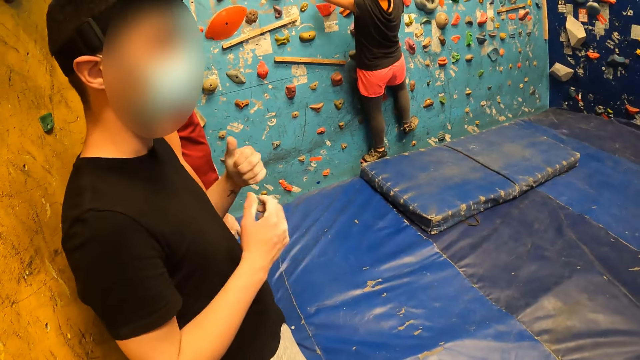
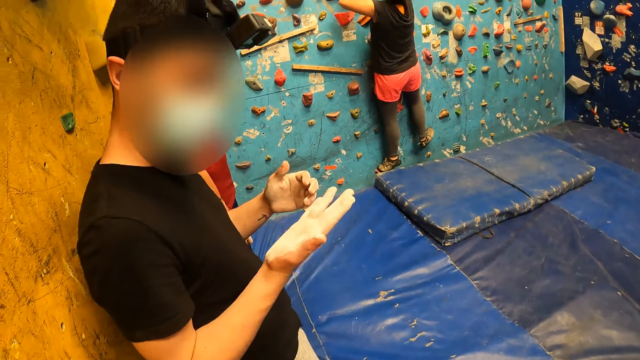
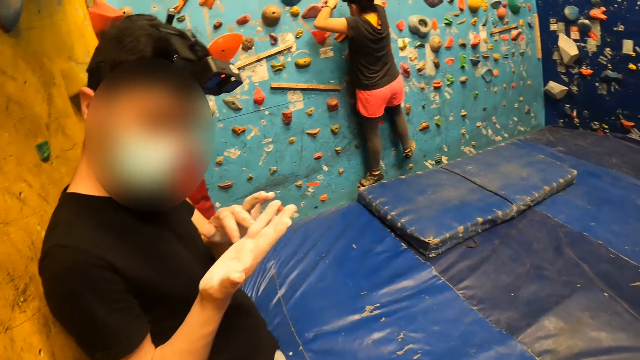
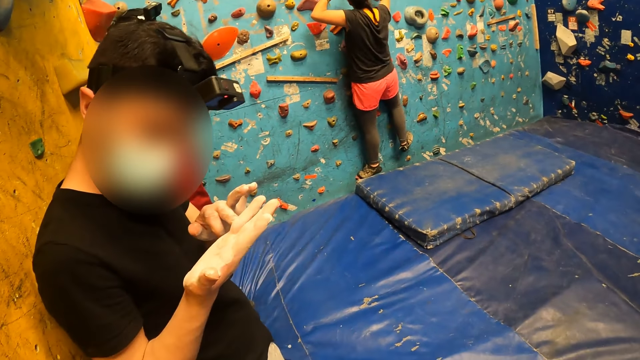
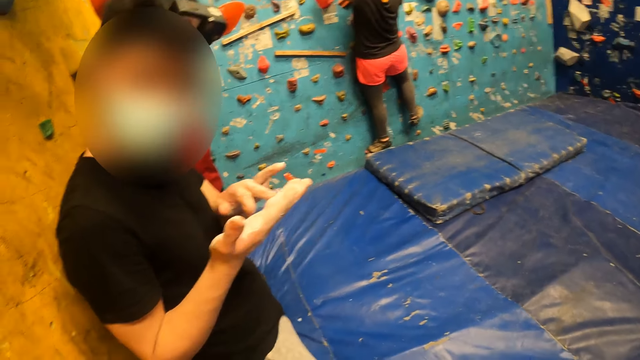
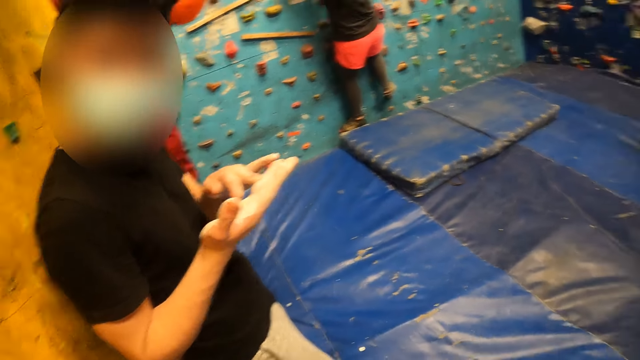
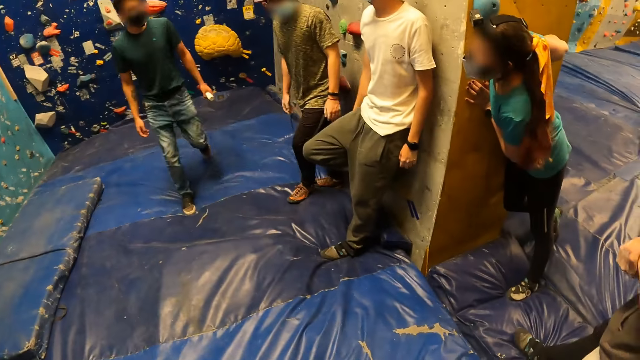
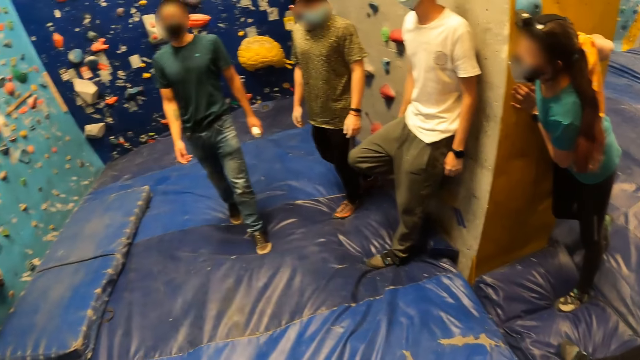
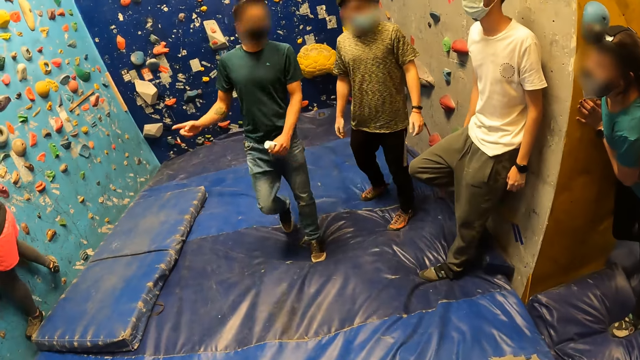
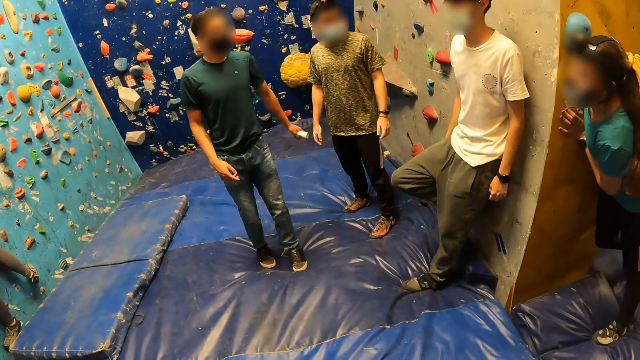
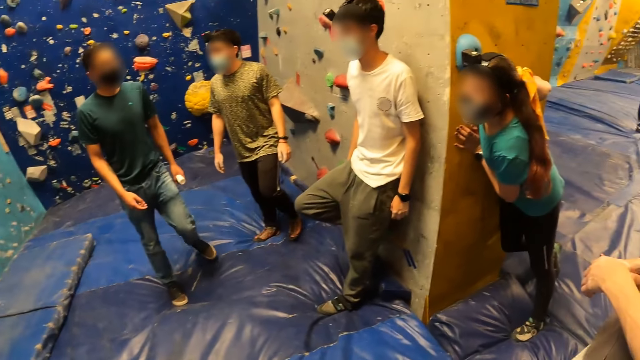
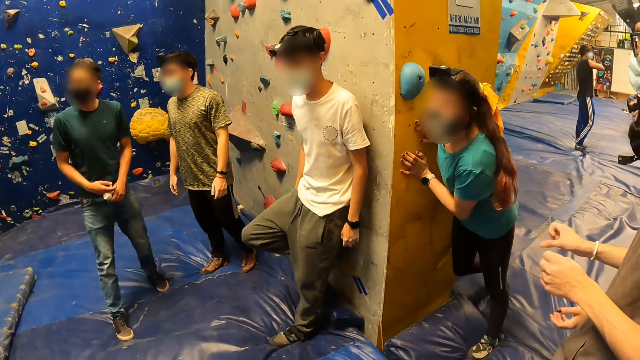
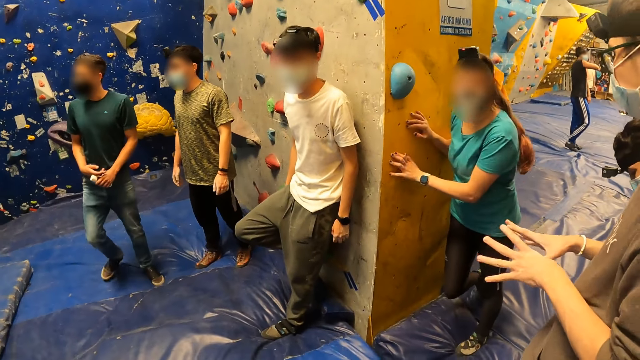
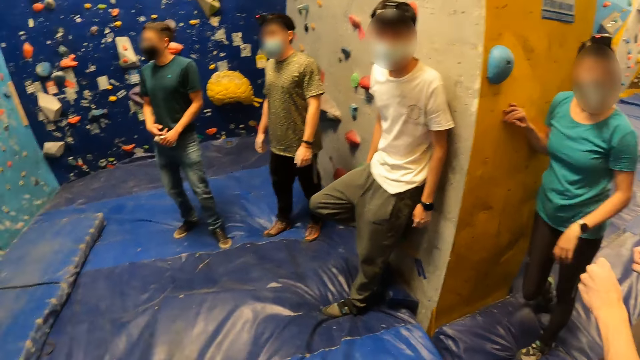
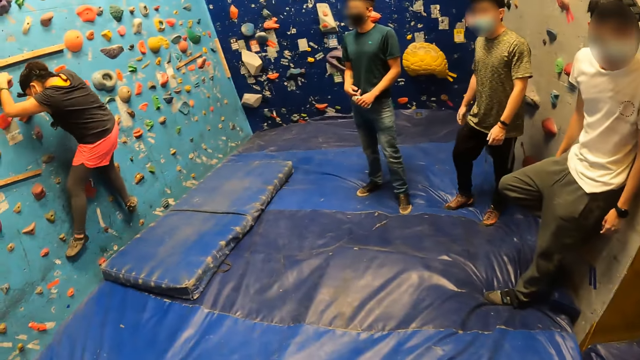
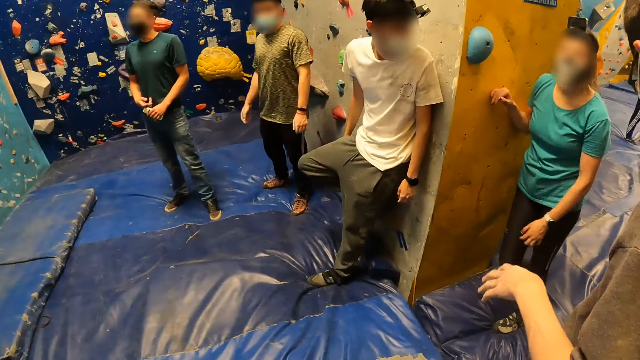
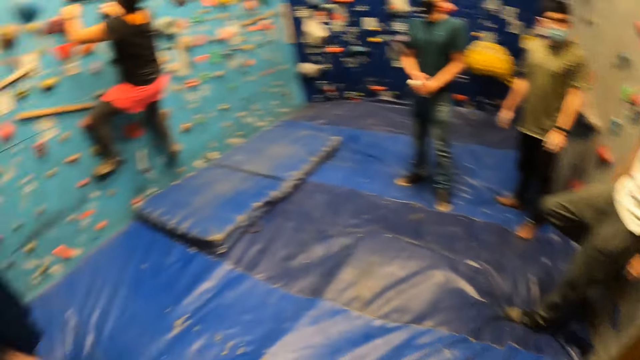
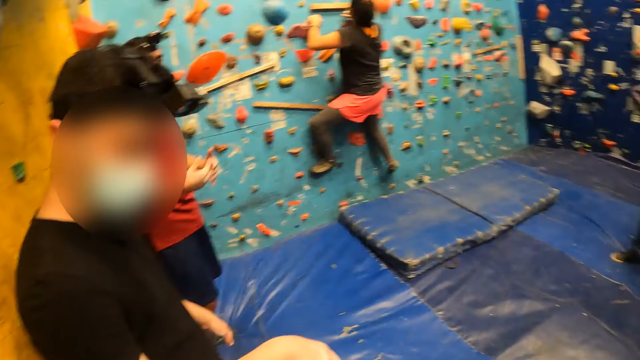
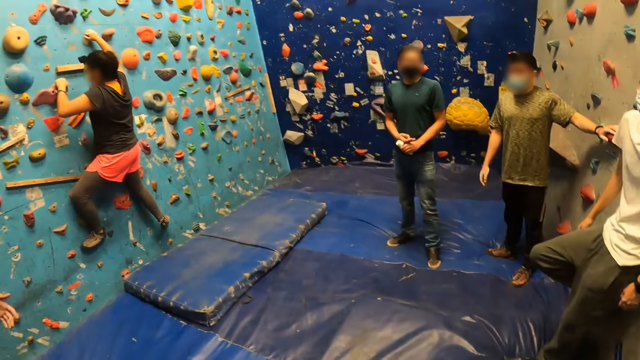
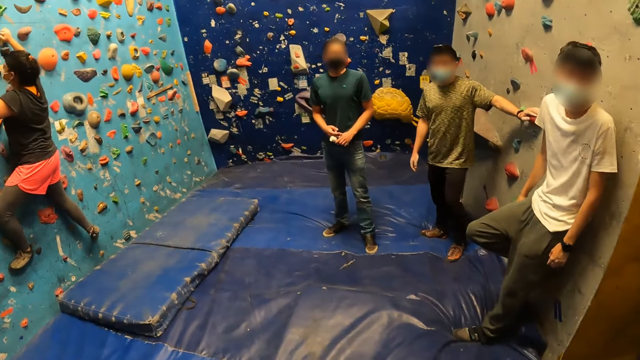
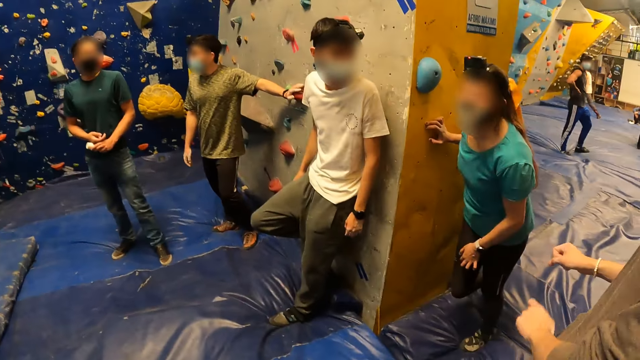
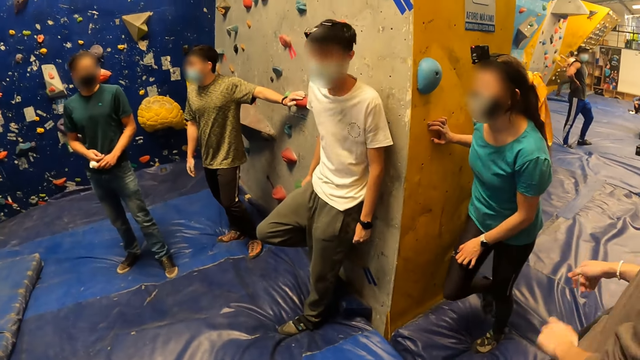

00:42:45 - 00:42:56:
A person stares at his hands. The camera wearer interacts with a man at the gym. They look around the room. Another person walks around the room. Another man interacts with a third man at the gym. The camera wearer looks around the room.

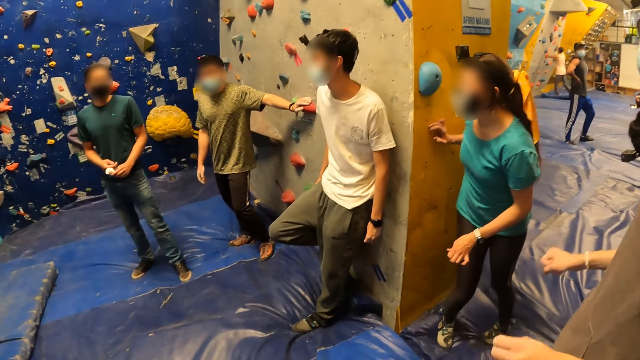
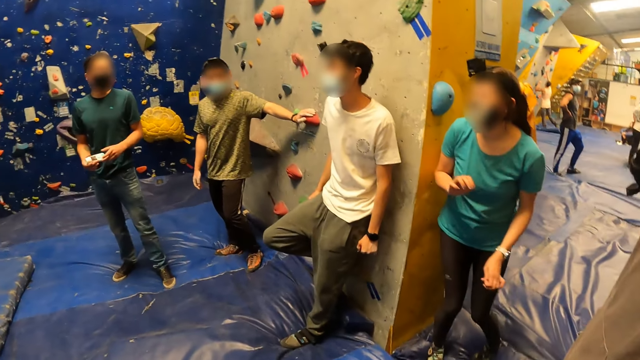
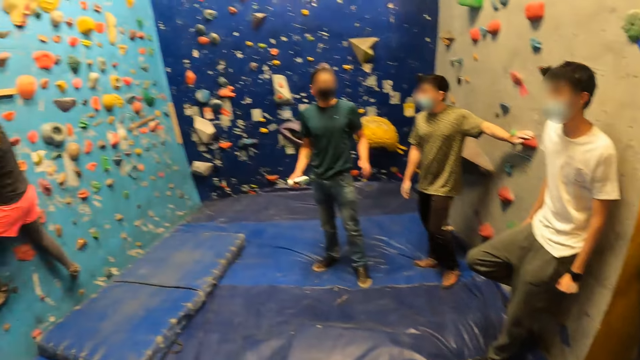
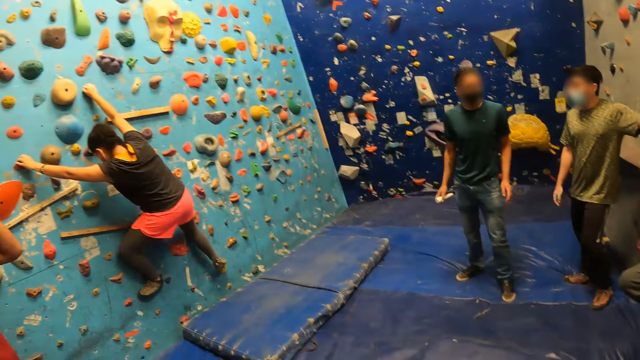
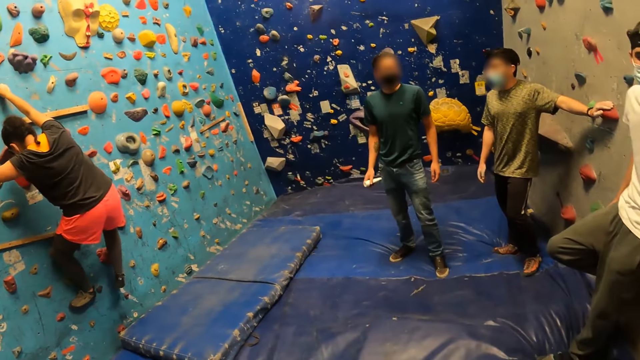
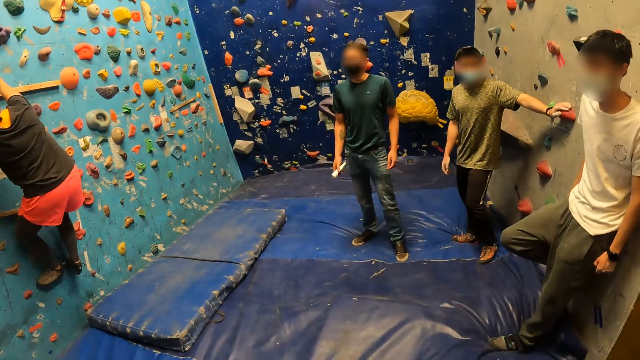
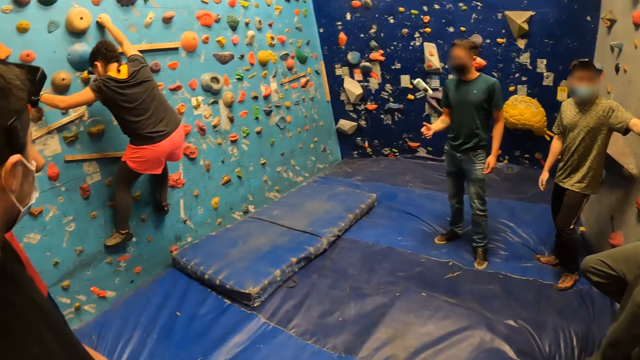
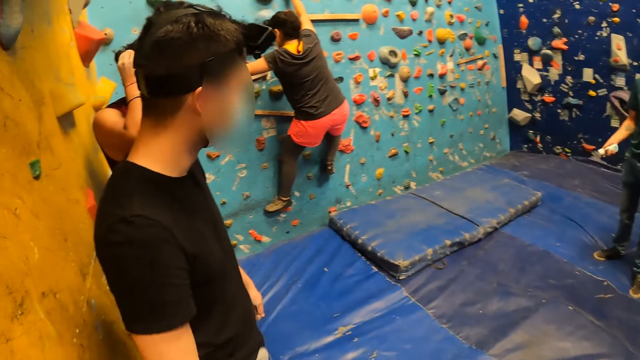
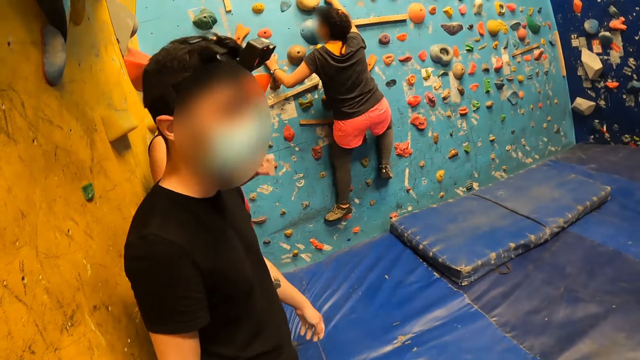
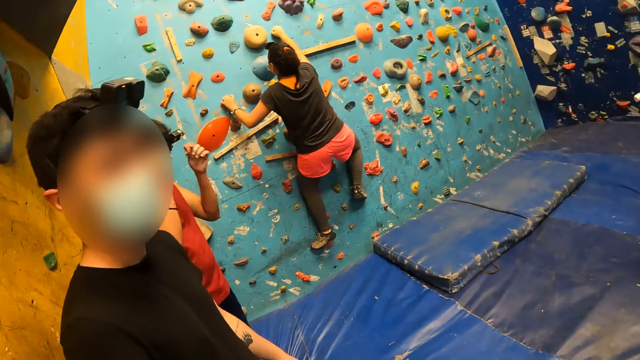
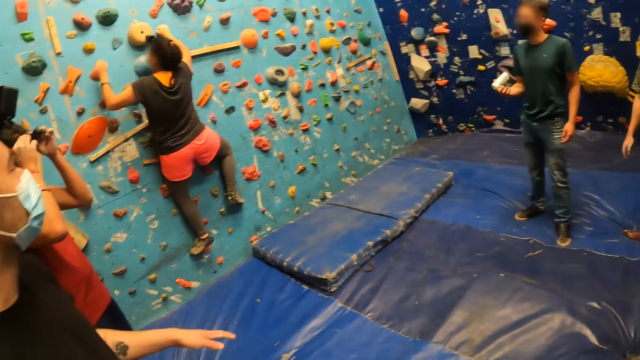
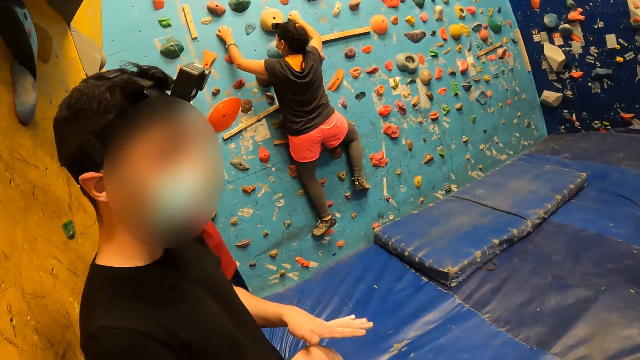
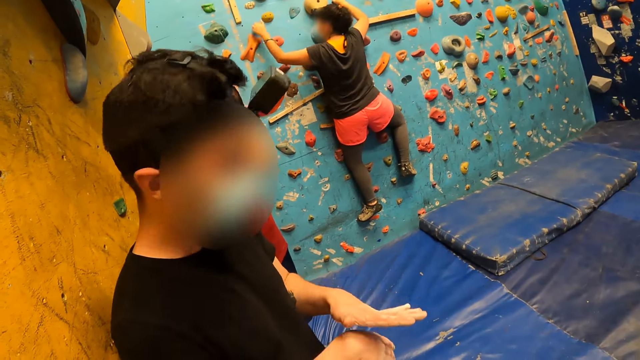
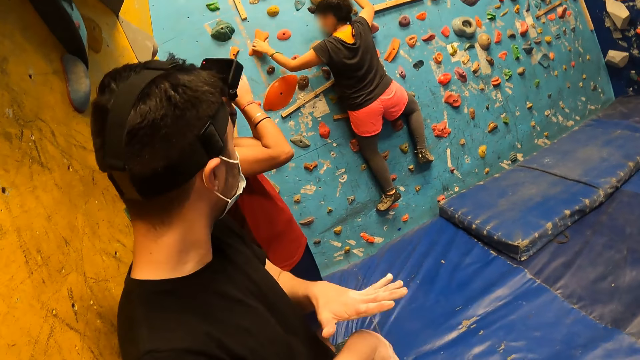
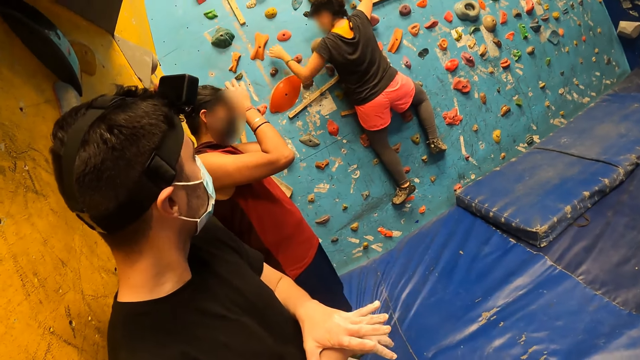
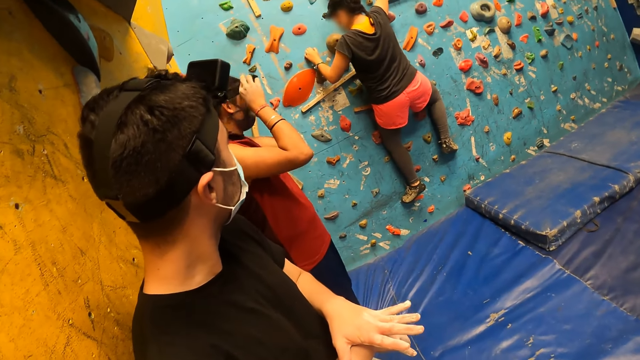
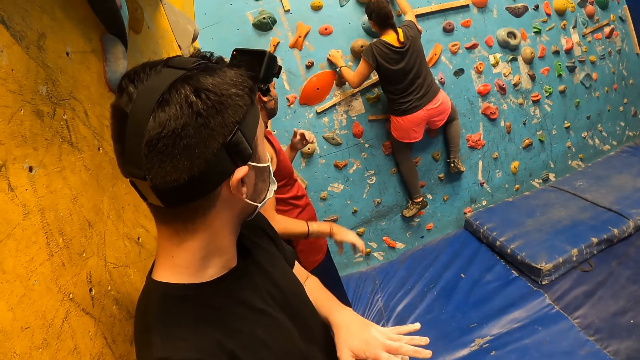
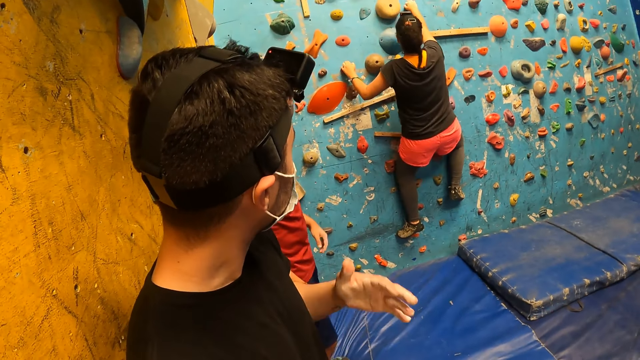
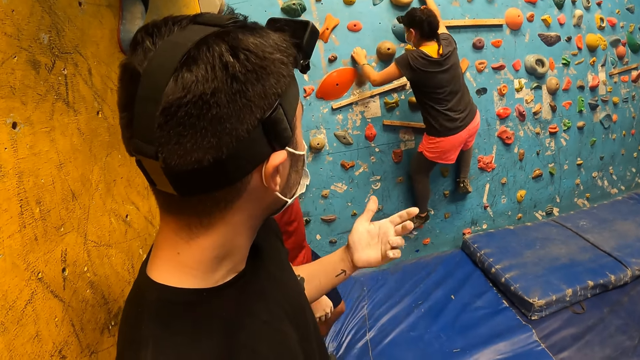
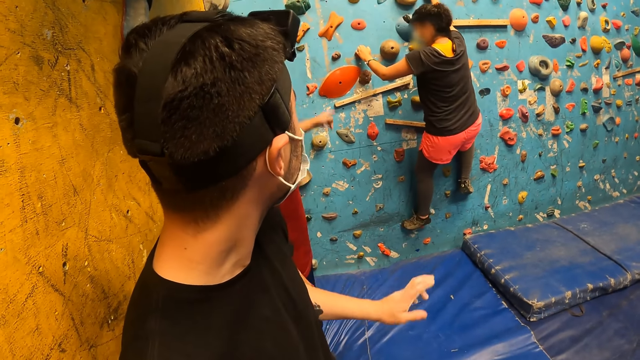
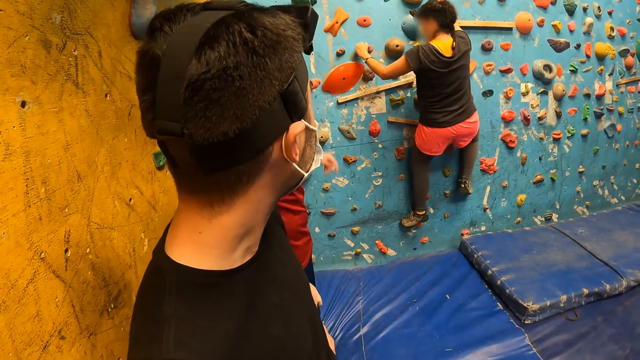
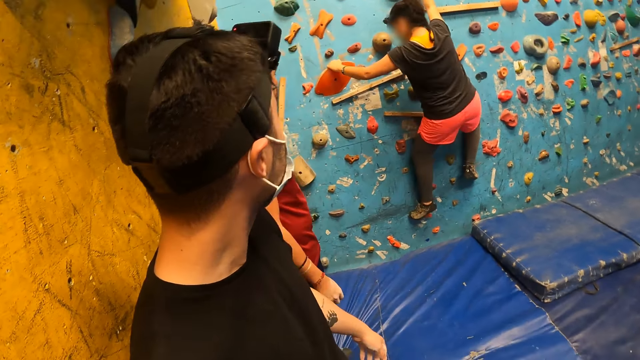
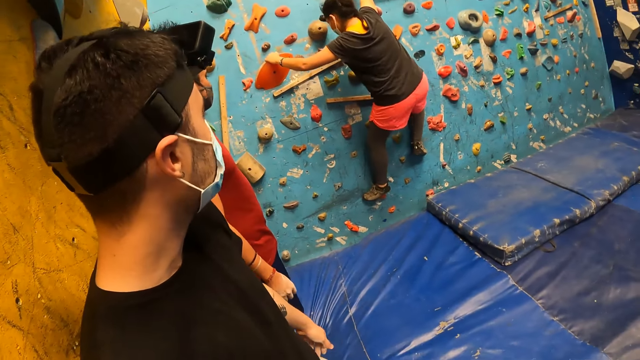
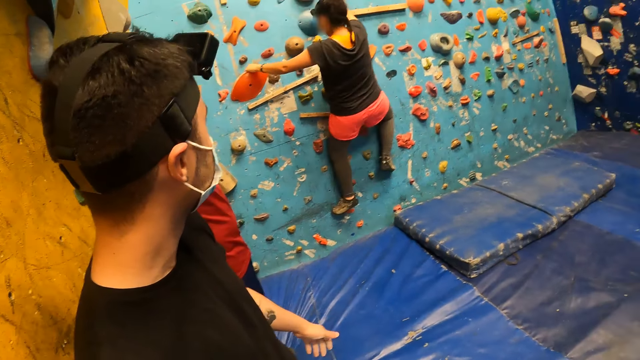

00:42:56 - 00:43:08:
A person climbs the climbing wall. Another person moves his hands.
